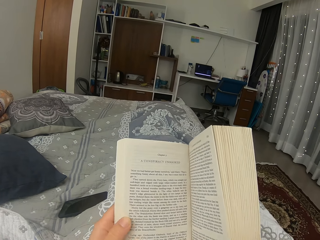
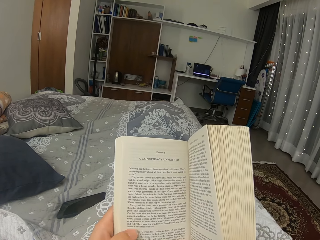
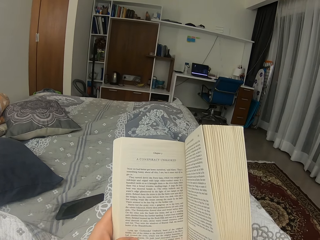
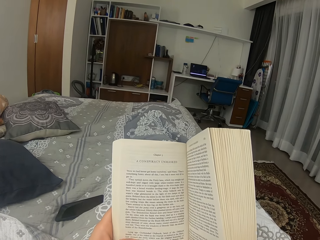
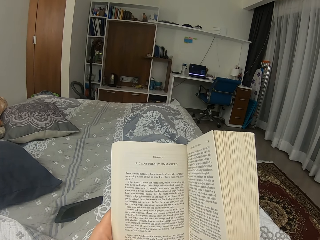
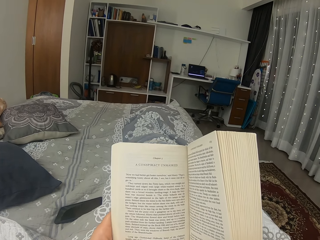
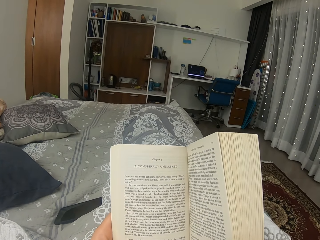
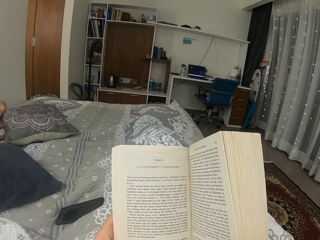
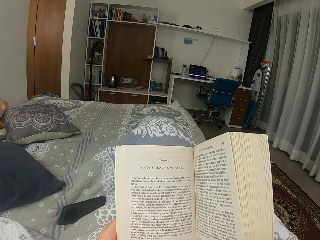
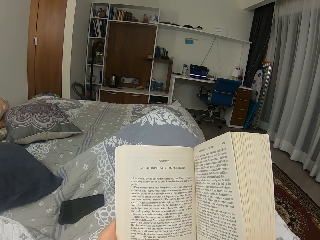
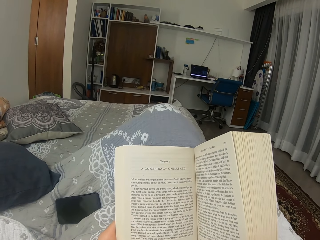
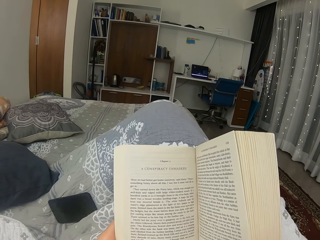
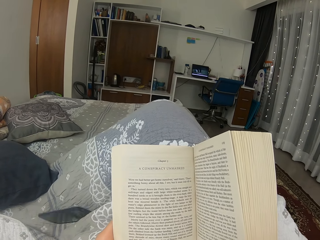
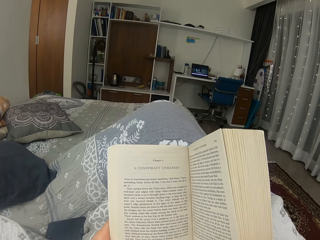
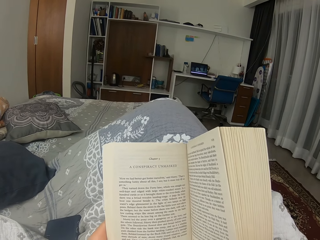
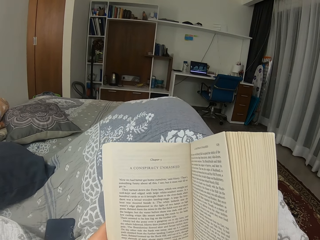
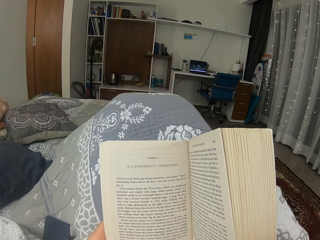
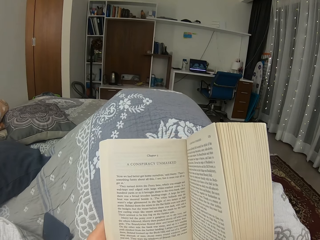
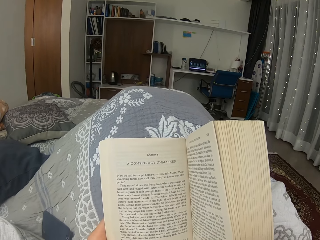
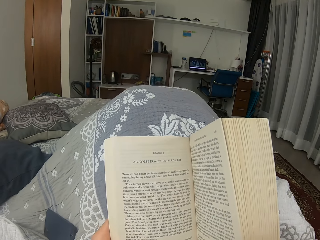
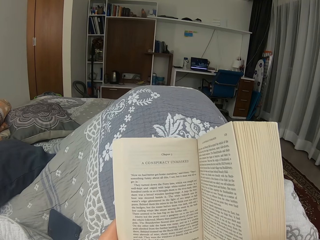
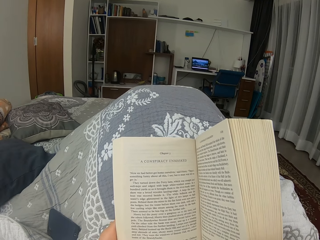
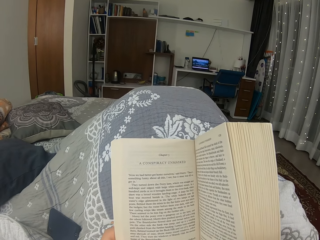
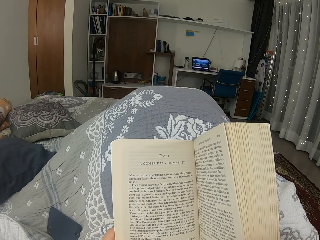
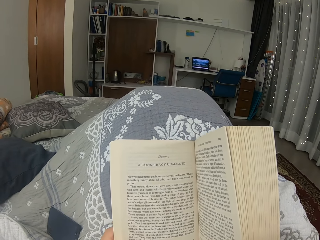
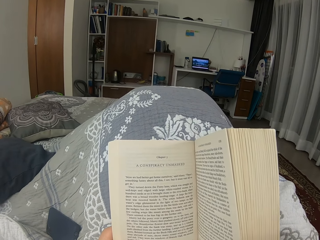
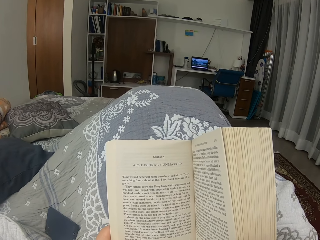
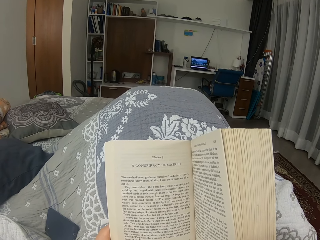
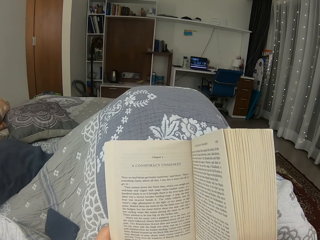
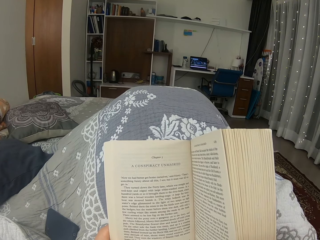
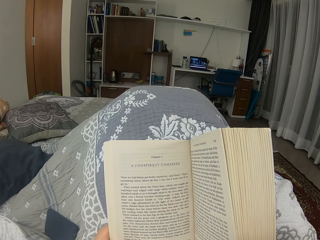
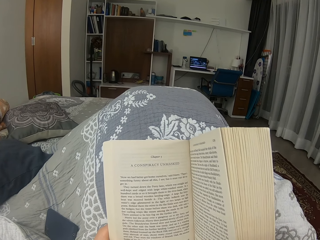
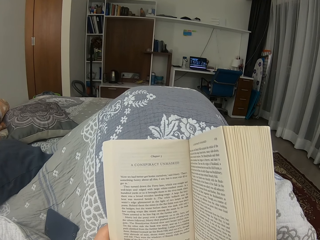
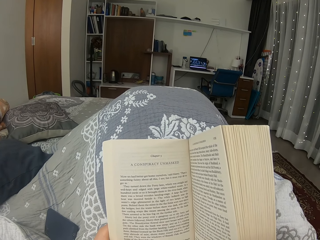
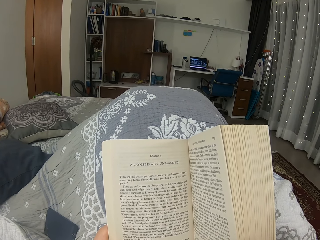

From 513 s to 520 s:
The camera wearer moves her legs.

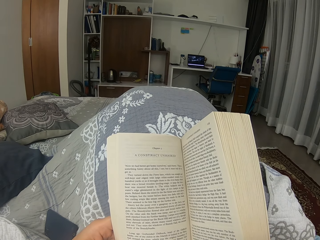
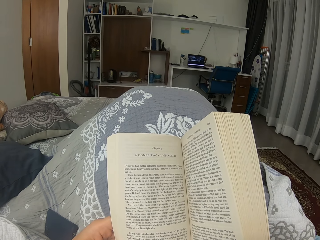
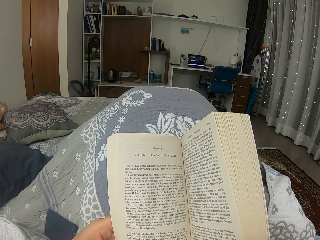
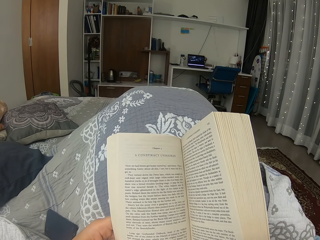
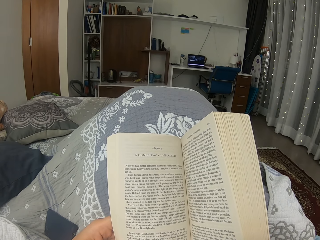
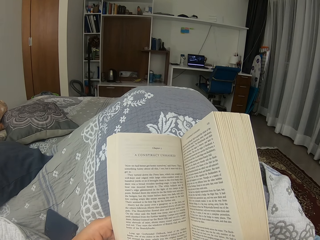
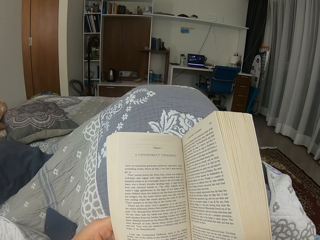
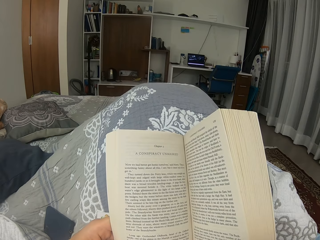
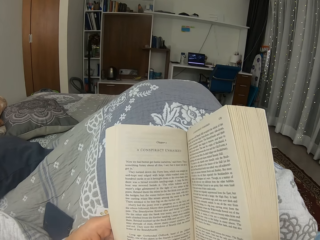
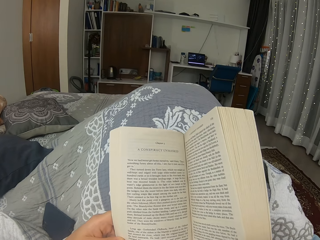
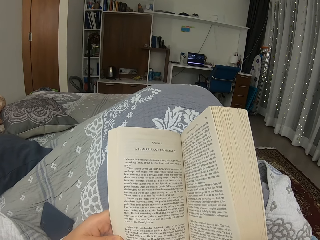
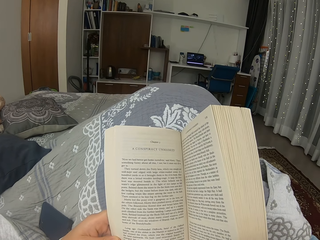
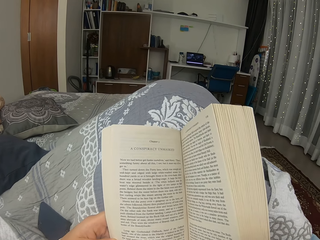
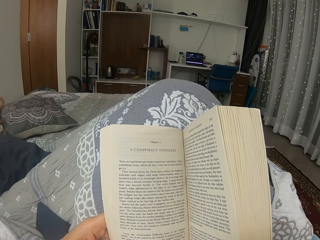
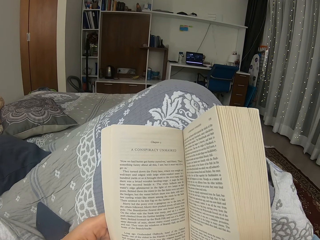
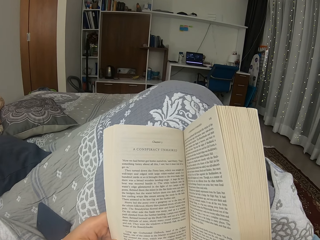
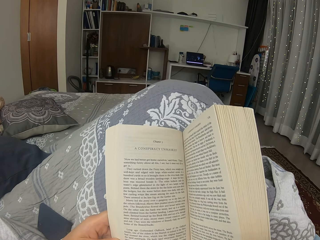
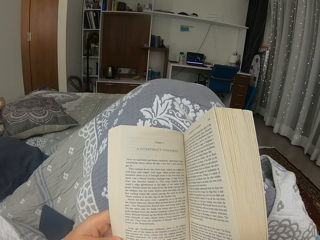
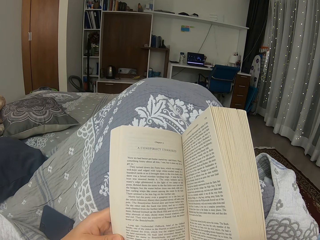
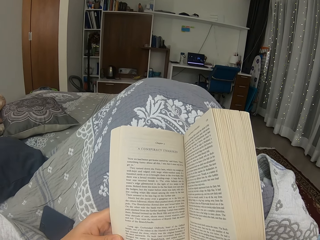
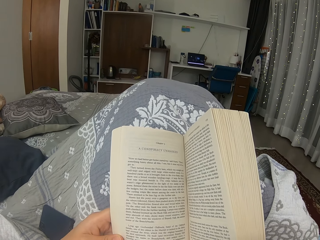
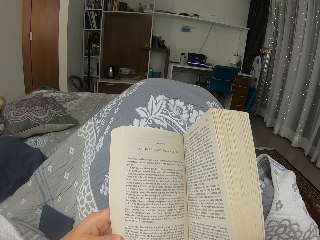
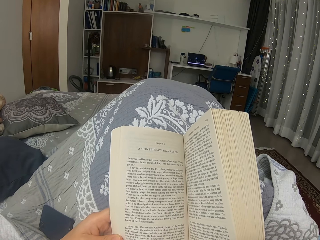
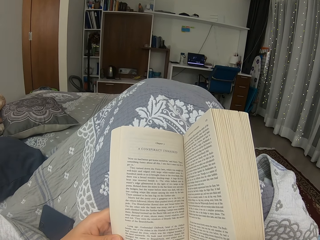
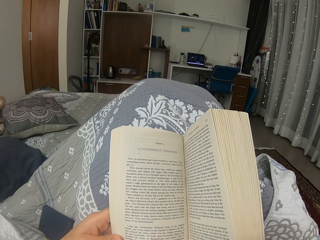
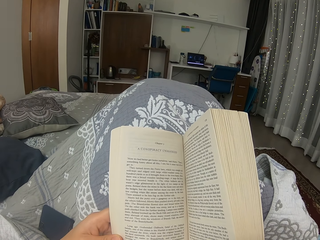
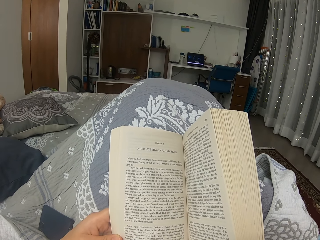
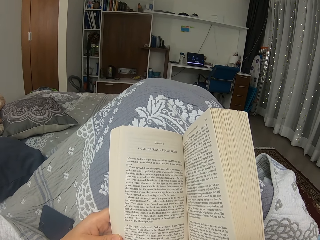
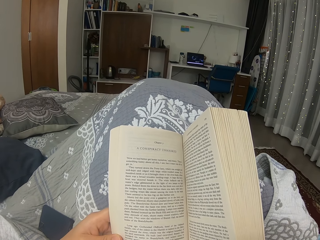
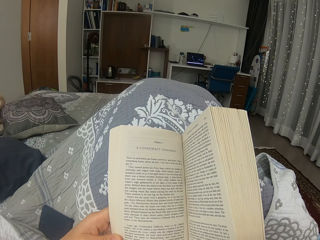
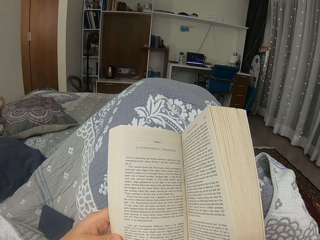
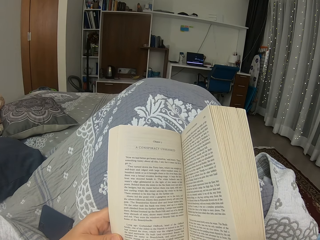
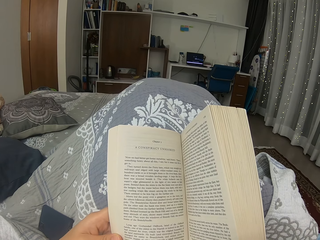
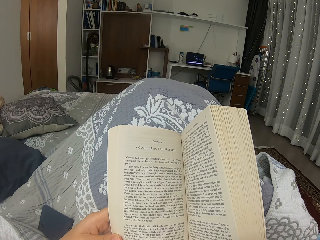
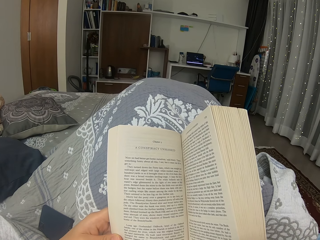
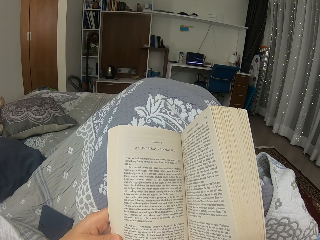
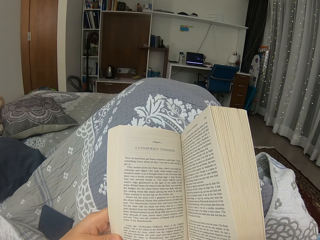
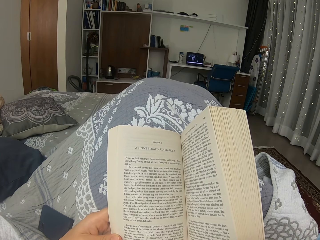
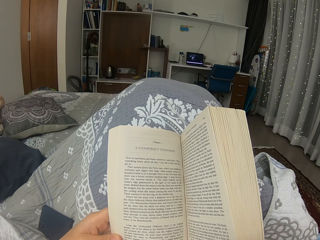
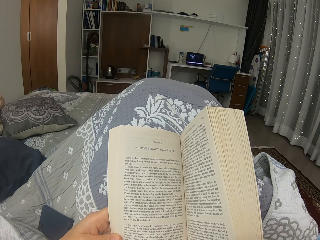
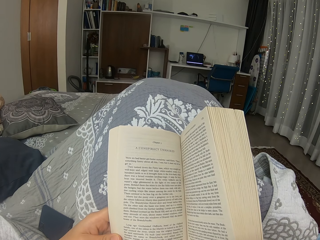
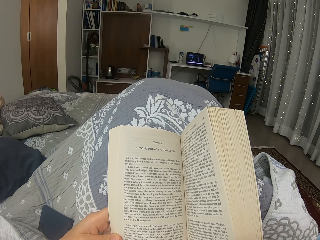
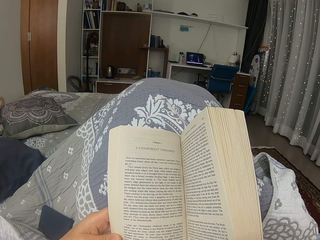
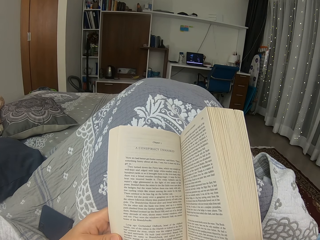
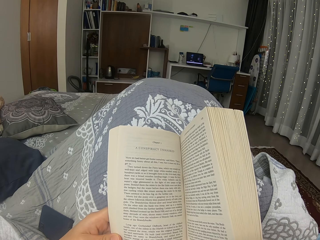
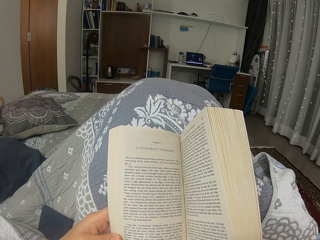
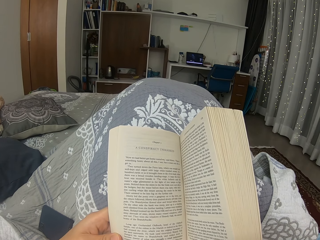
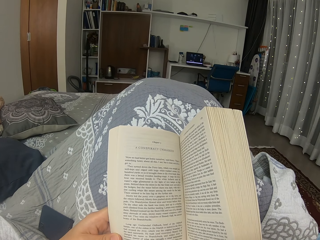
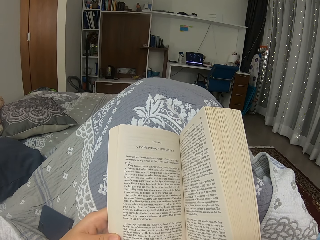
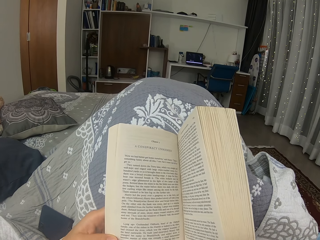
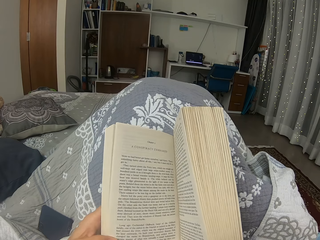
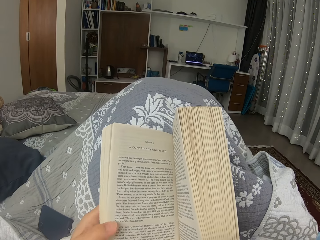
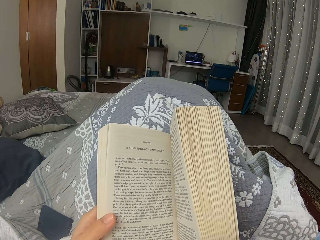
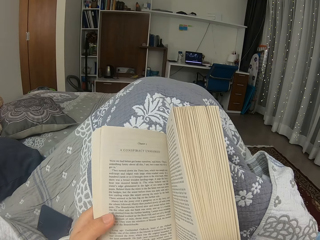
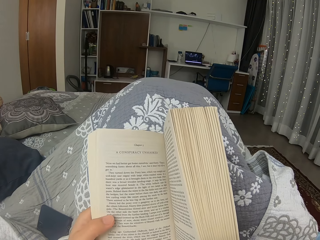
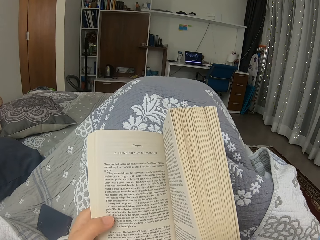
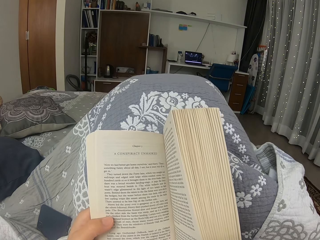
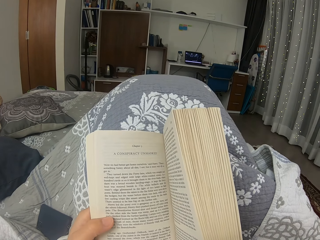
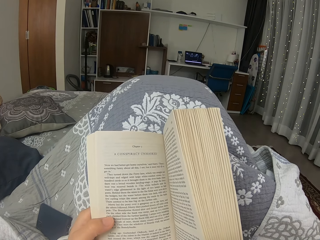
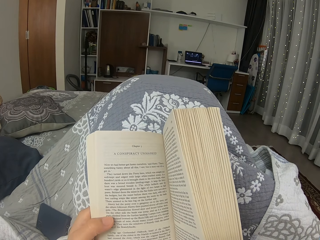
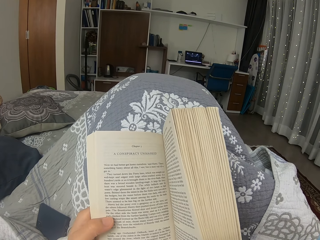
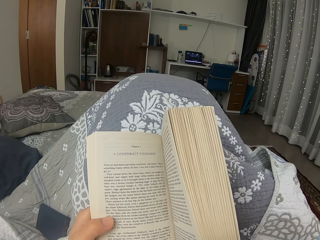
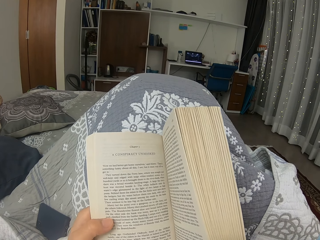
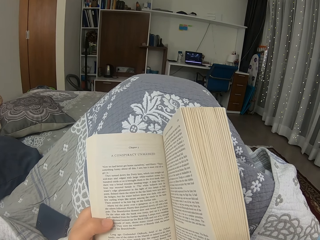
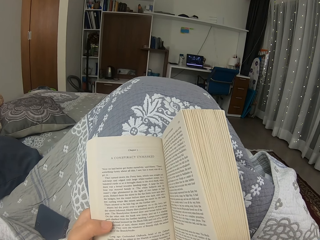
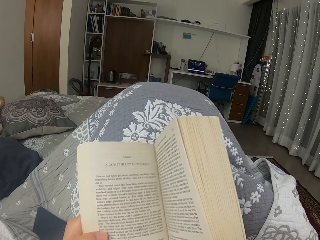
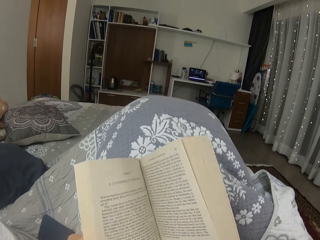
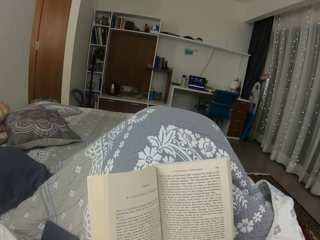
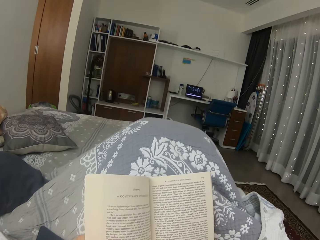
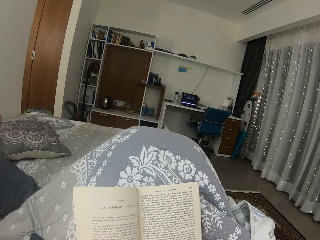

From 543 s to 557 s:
The camera wearer moves her legs. She moves the book.
